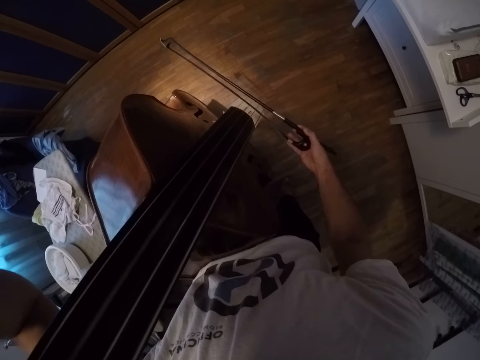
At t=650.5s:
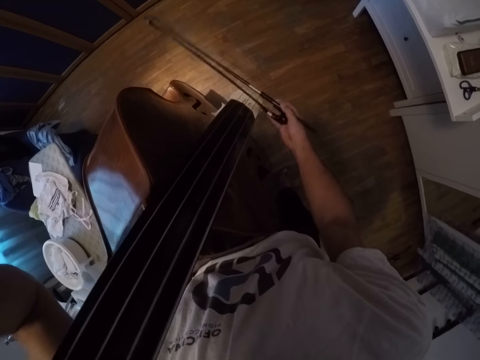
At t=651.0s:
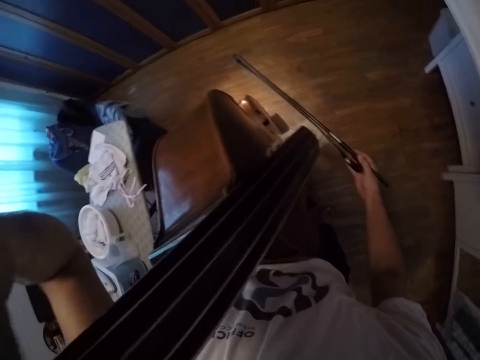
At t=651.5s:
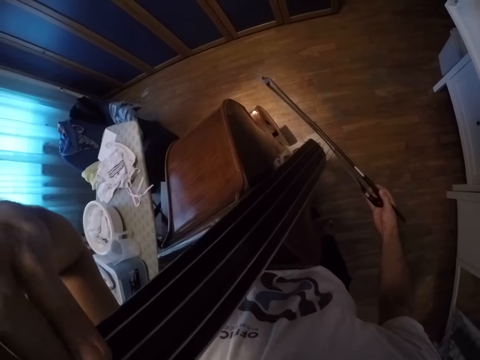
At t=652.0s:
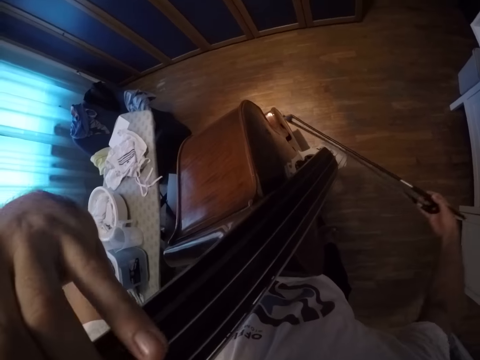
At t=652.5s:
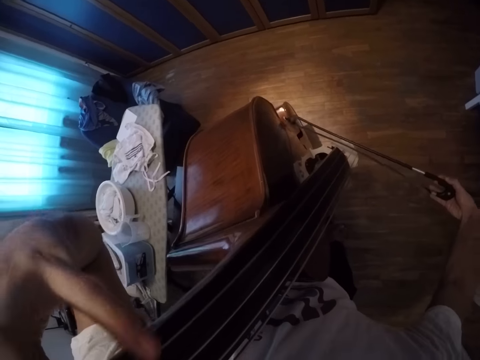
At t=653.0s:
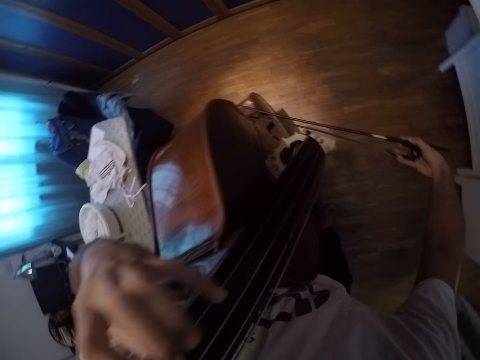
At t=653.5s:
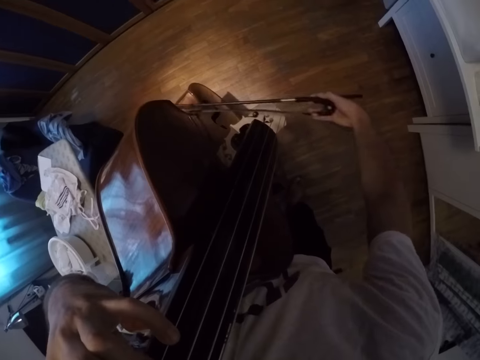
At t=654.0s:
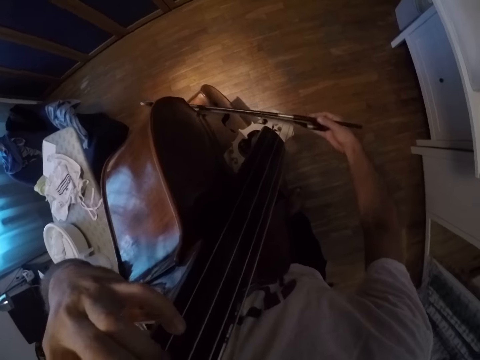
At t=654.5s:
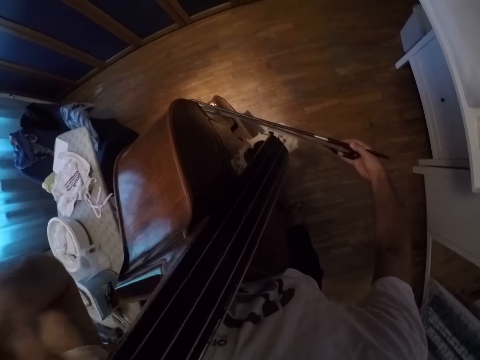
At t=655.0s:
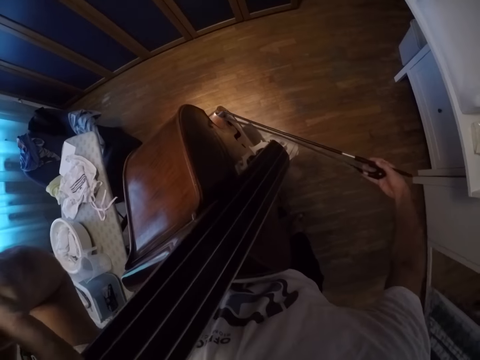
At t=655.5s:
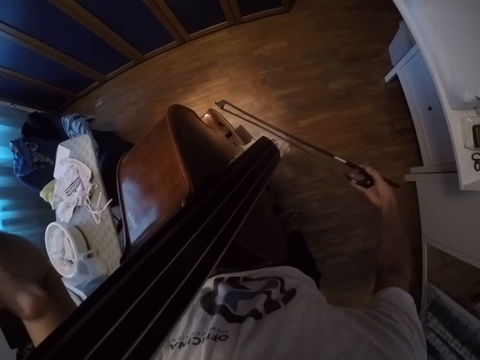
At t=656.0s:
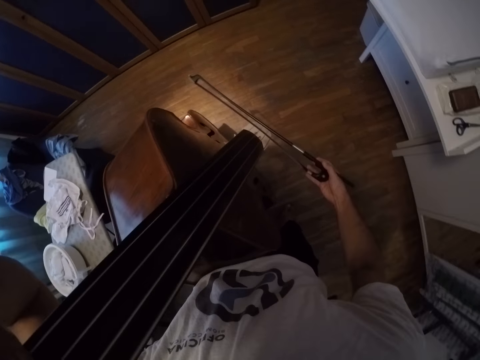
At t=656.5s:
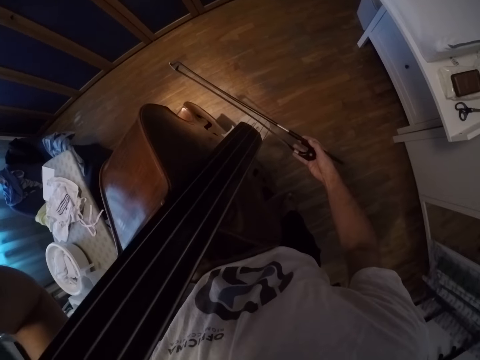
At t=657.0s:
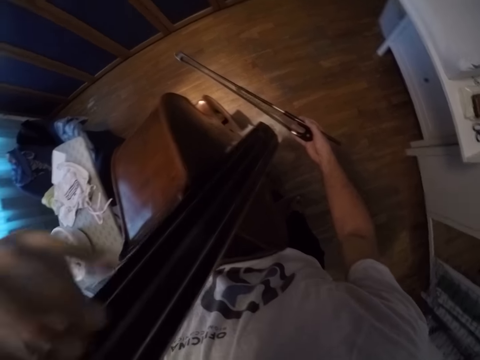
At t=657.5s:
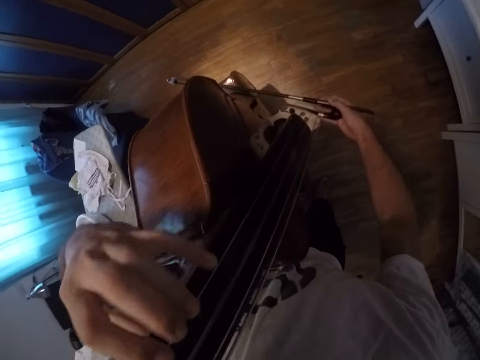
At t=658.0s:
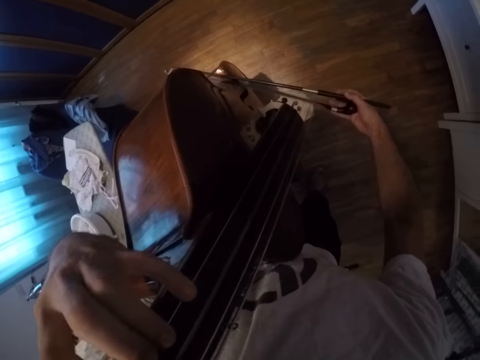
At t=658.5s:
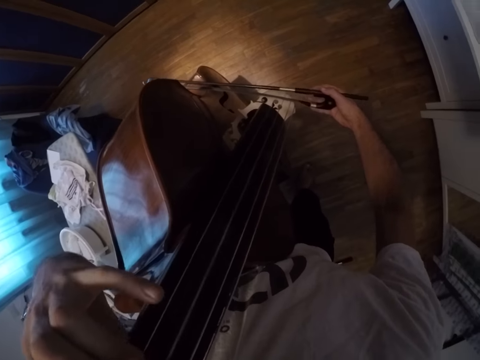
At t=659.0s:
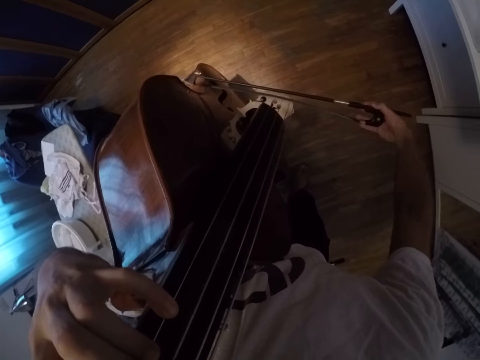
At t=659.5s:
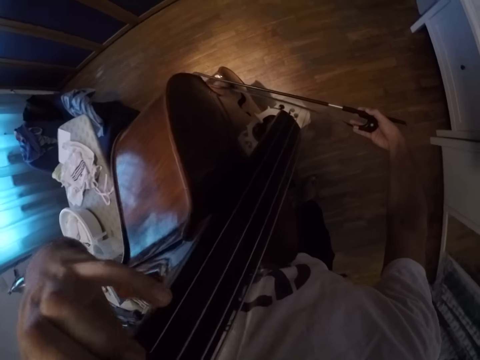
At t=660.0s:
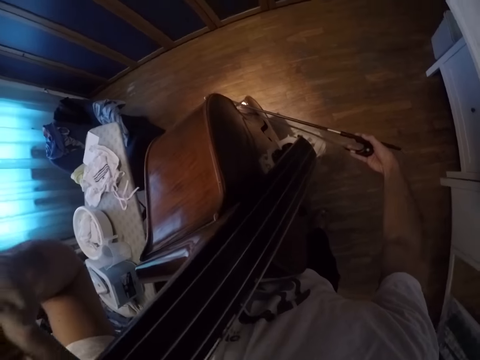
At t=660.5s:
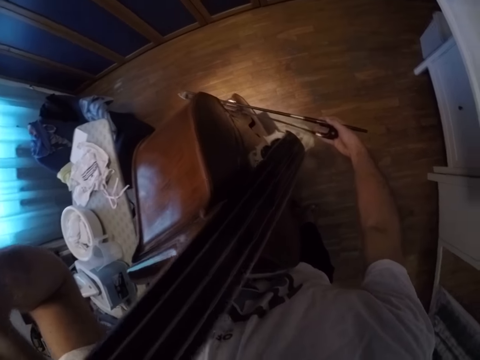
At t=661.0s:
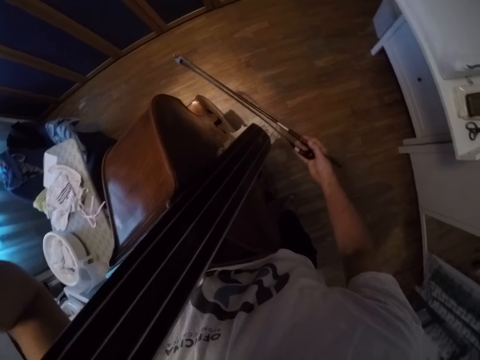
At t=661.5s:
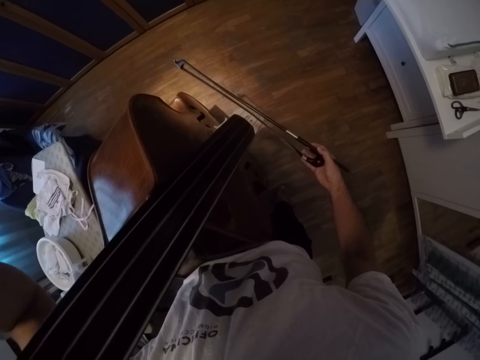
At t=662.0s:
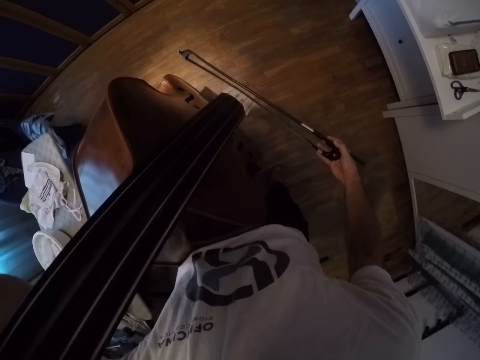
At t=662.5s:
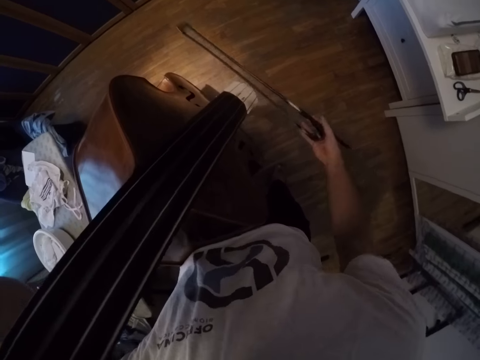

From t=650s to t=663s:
The camera wearer presses the violin. They play the violin.

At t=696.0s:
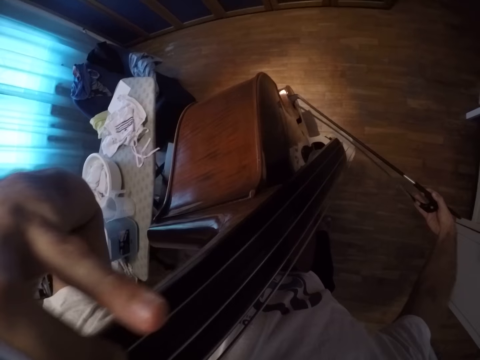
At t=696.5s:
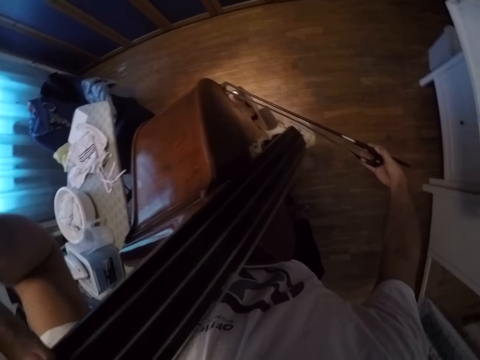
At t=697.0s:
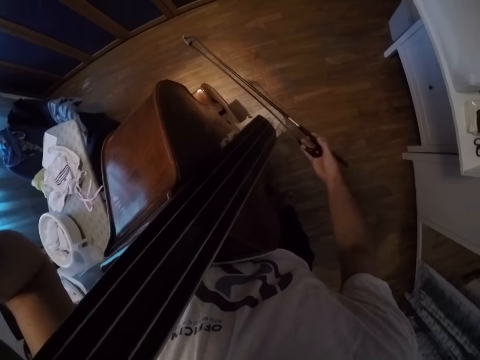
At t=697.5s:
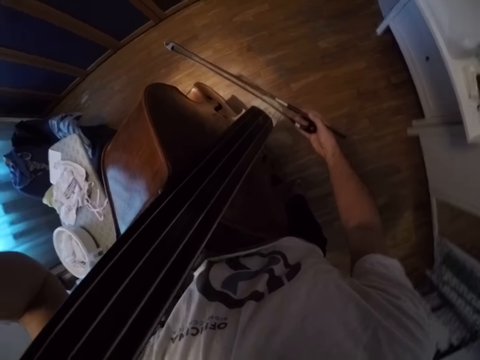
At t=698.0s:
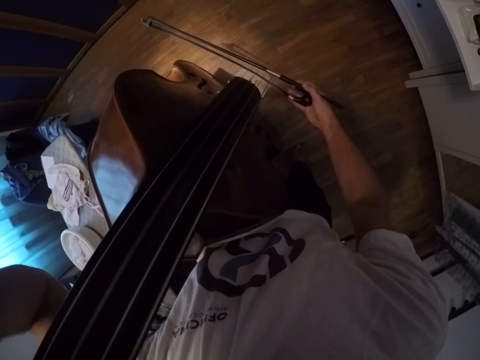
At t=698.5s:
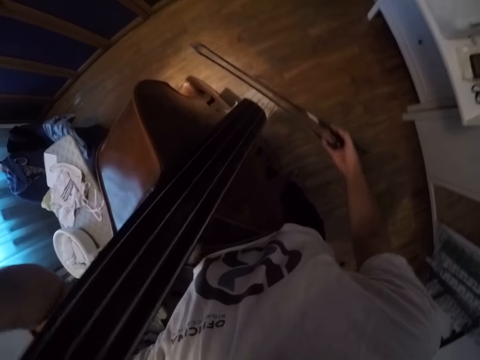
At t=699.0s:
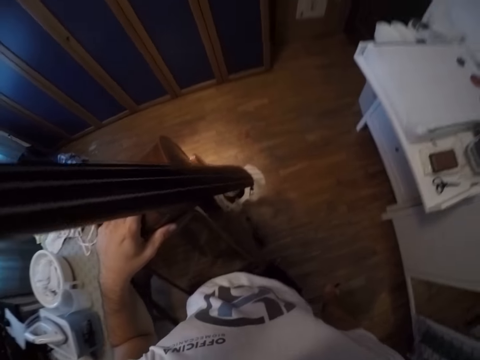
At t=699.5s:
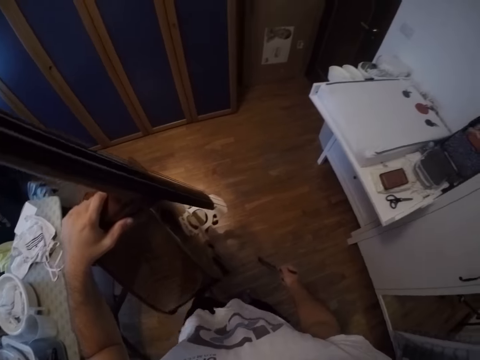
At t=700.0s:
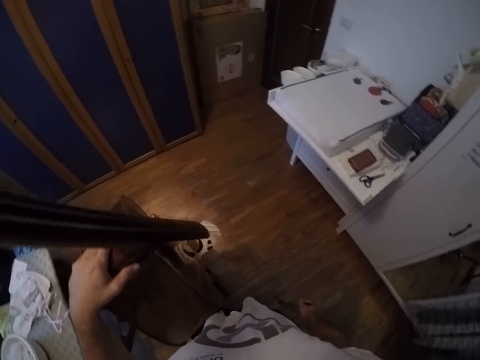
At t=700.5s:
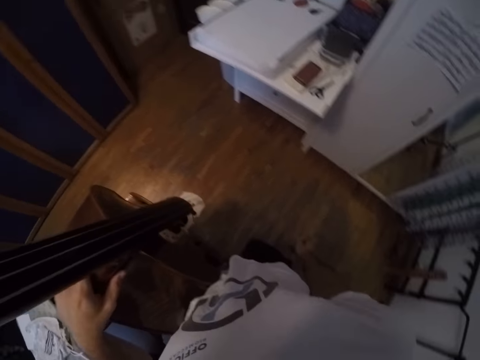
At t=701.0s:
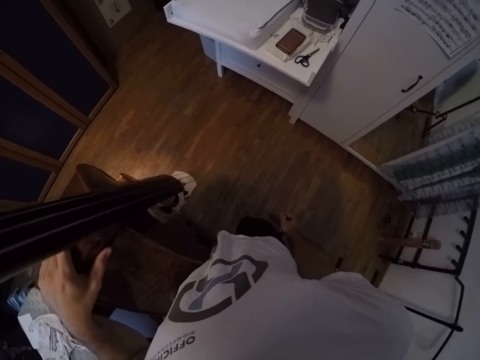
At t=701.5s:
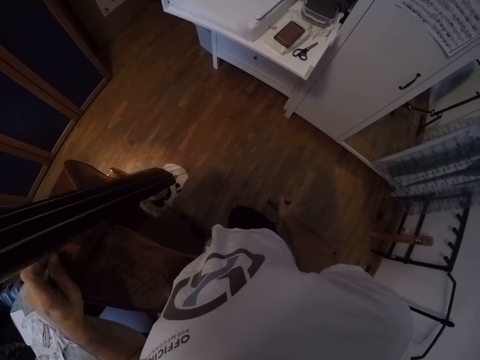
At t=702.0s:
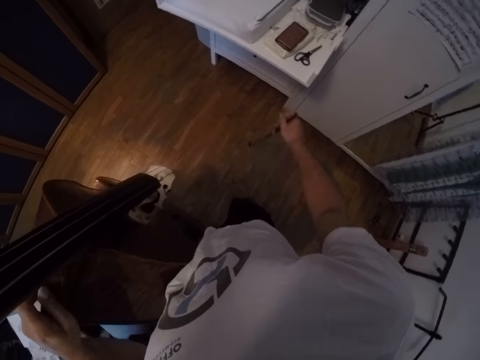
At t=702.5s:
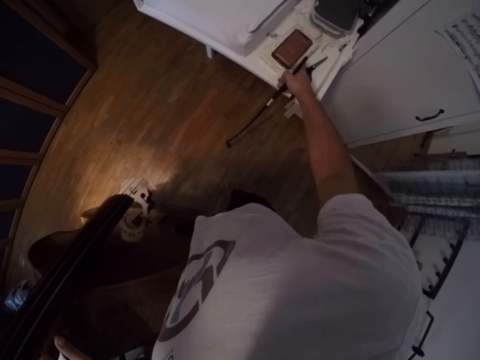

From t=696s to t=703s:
The camera wearer stops playing the violin. They hold the violin, look around and touch the phone.

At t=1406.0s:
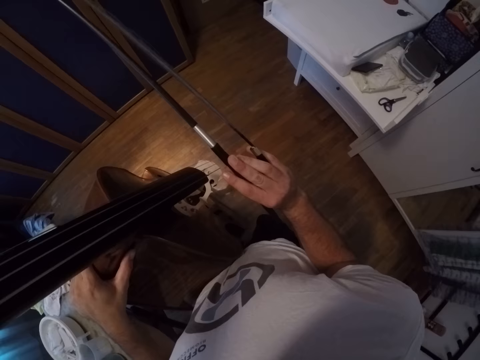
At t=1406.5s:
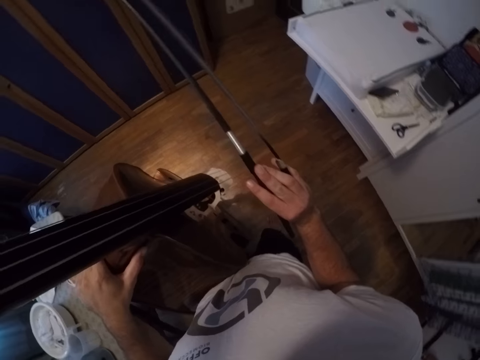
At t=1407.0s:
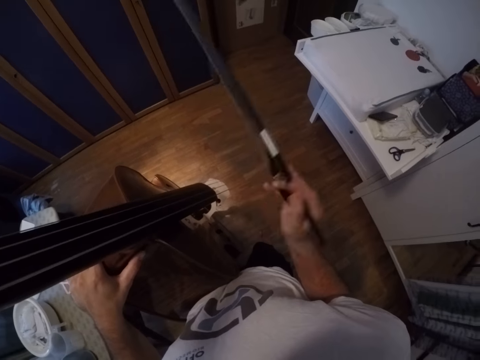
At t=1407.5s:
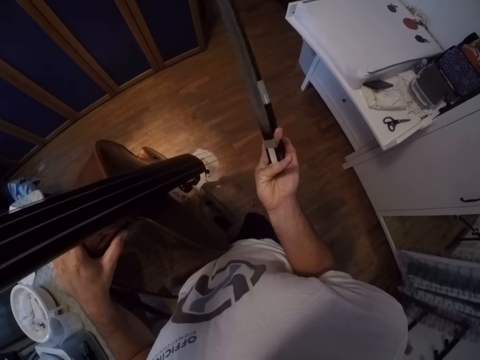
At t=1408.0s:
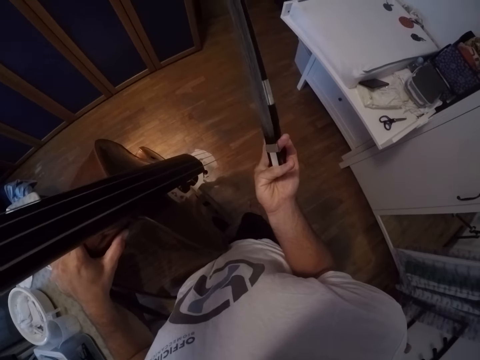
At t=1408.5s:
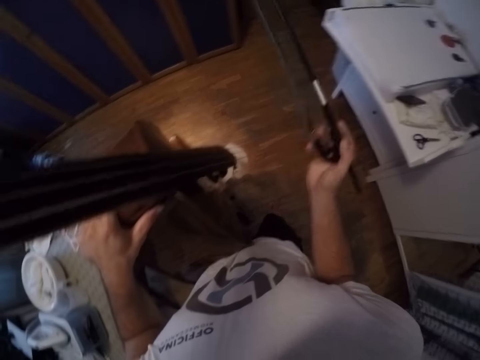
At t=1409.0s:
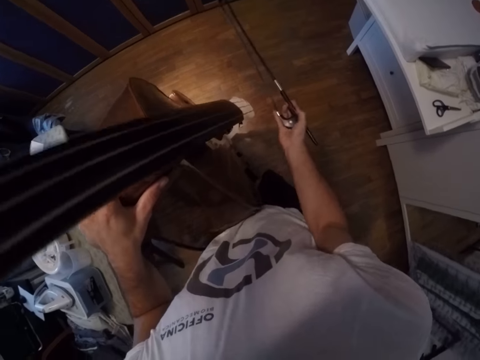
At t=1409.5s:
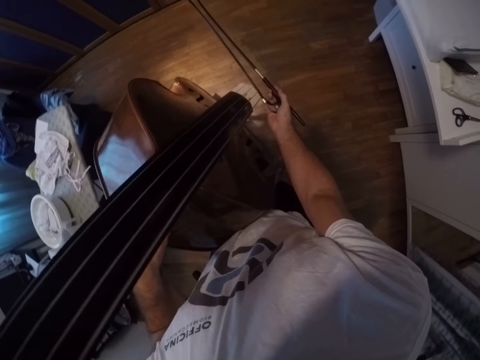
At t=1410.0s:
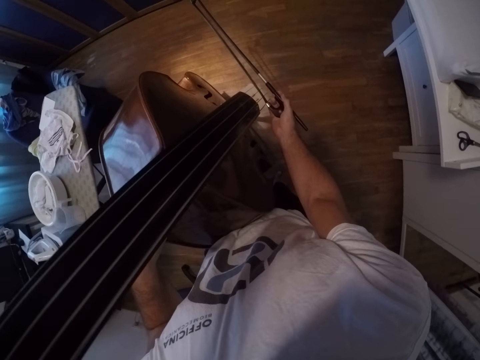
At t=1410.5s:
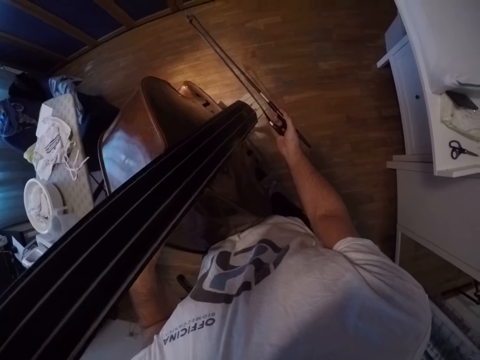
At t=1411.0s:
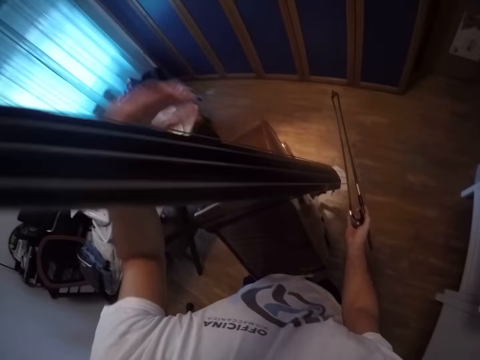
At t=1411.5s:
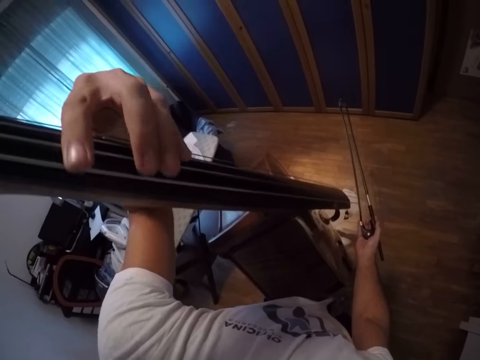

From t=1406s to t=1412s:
The camera wearer looks at the violin bow. They play a cello with the bow. They play the violin. They press the violin.
